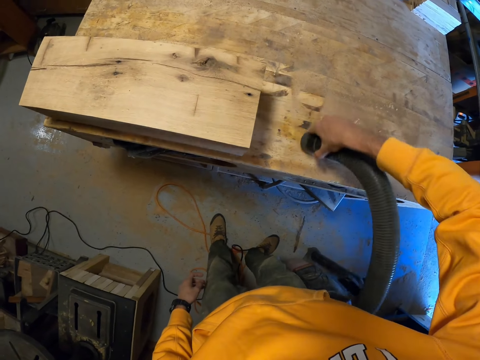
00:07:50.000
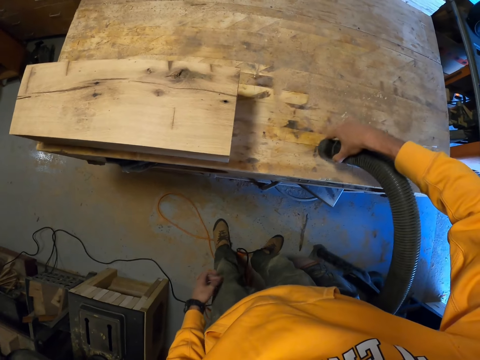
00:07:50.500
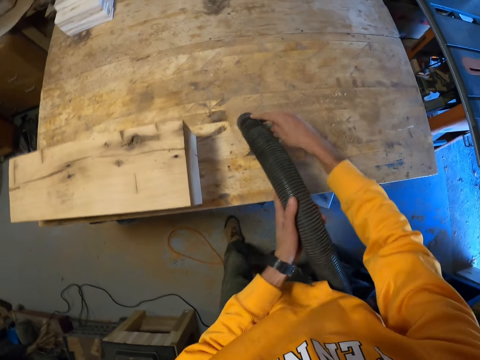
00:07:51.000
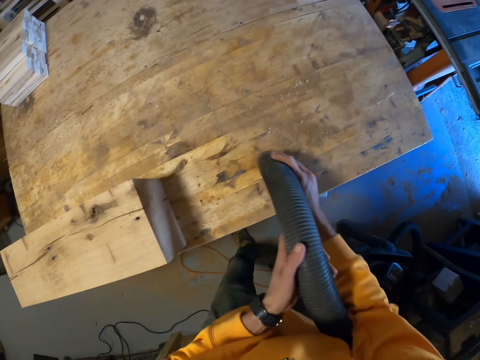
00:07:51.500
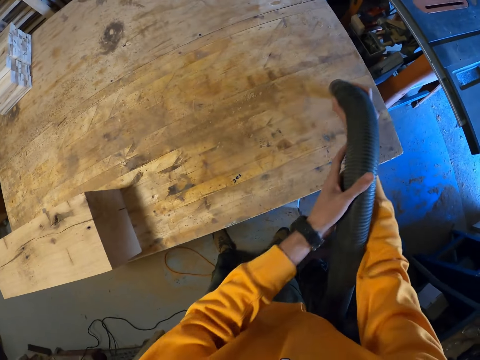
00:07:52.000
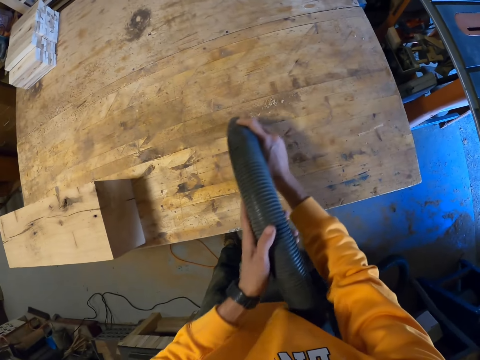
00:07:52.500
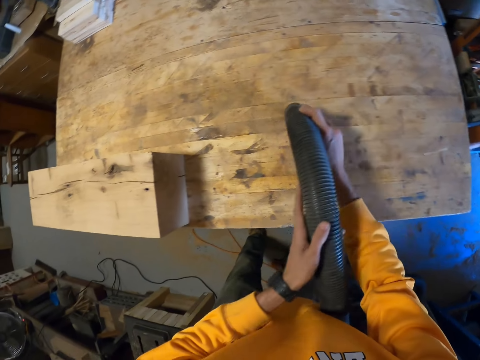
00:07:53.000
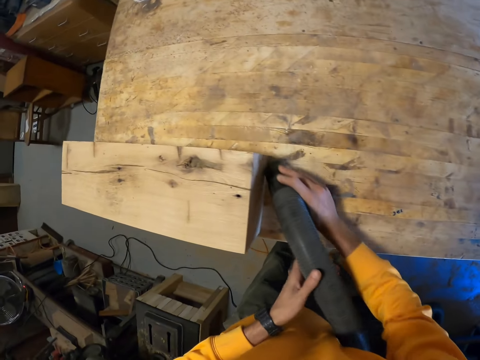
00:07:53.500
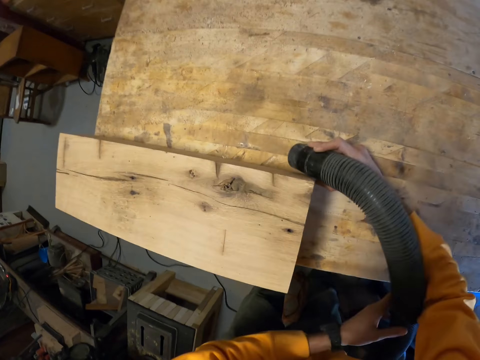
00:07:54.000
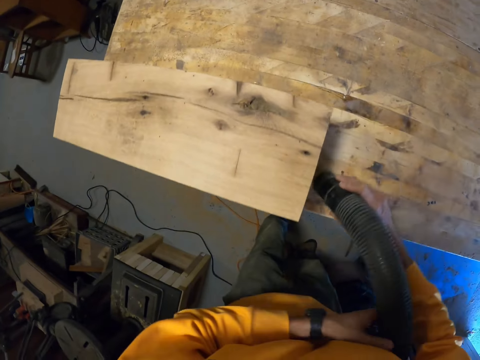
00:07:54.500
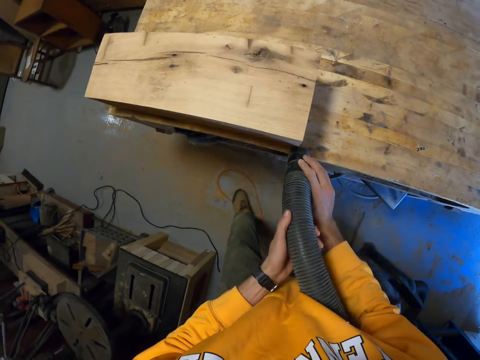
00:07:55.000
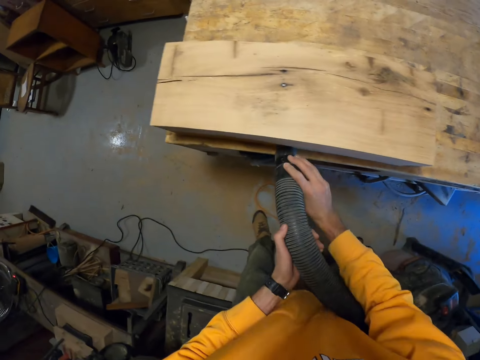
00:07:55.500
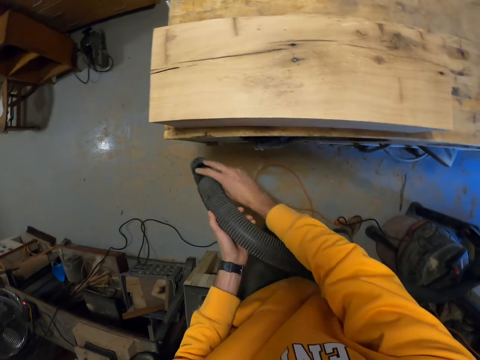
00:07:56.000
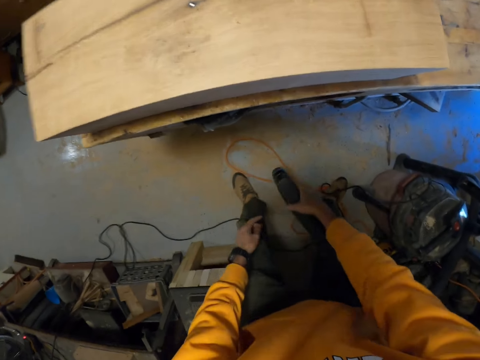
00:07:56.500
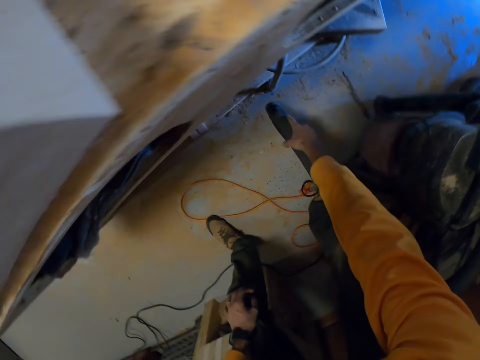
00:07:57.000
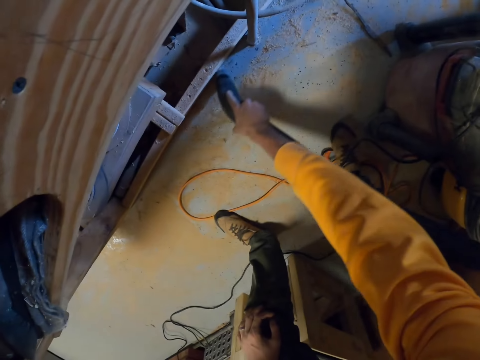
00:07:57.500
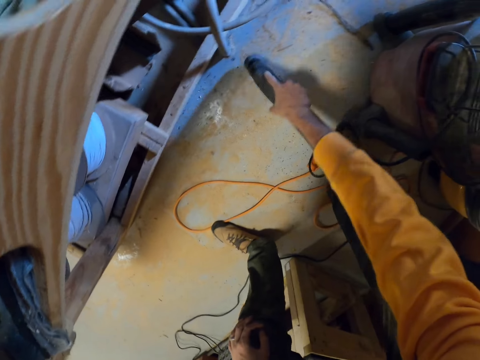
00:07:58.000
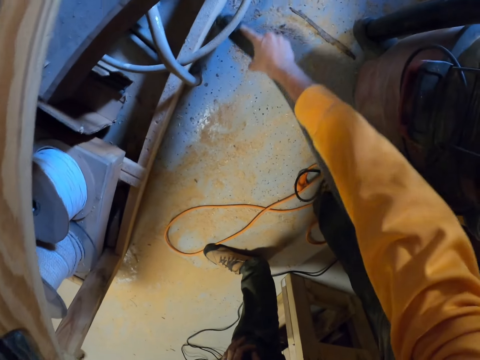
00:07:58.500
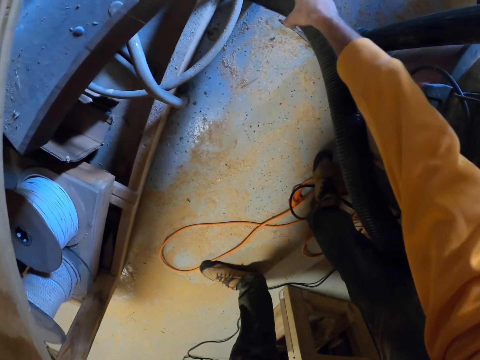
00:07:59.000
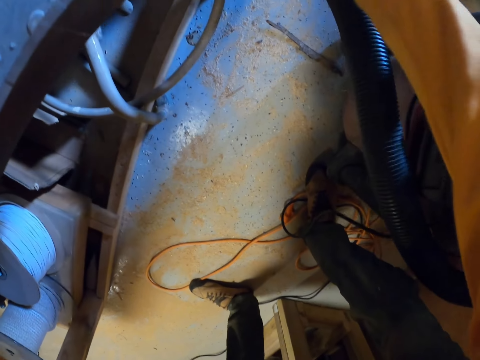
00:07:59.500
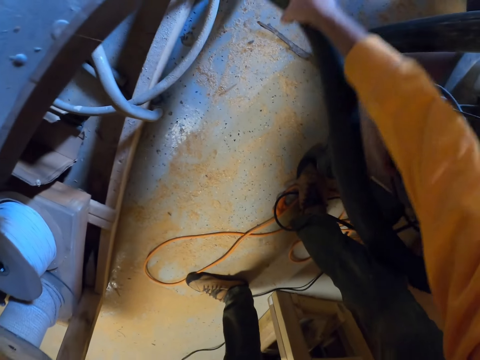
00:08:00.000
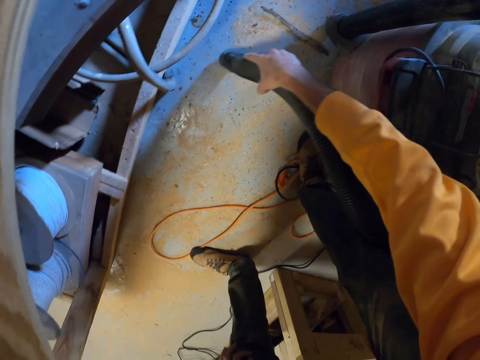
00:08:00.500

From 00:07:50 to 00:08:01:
The camera wearer moves the hose over the floor. They clean the floor with the hose.

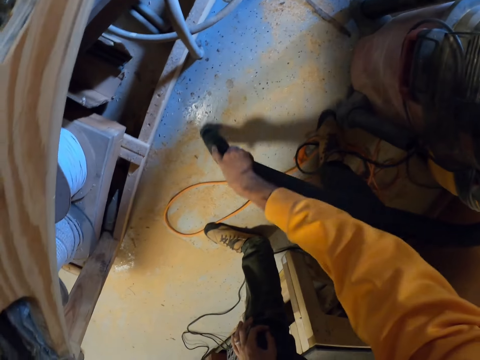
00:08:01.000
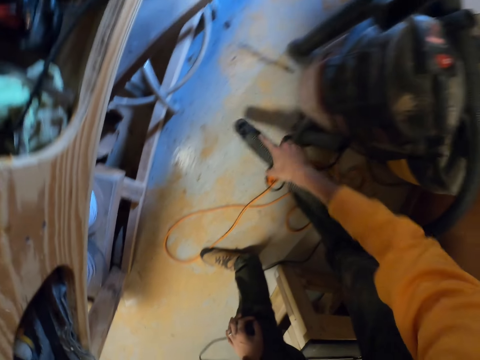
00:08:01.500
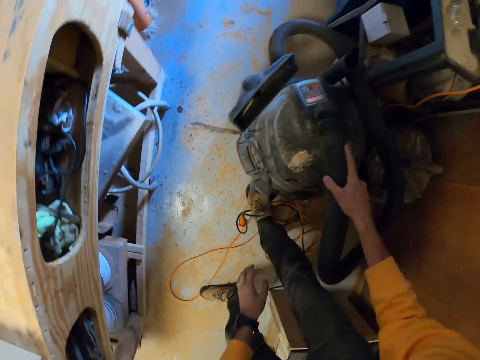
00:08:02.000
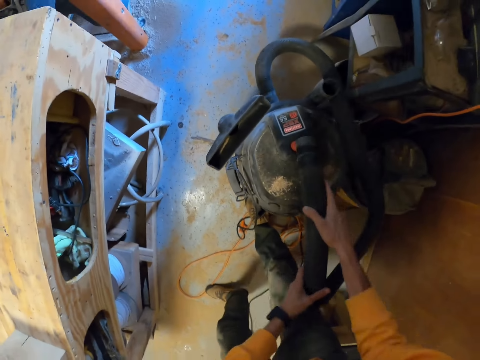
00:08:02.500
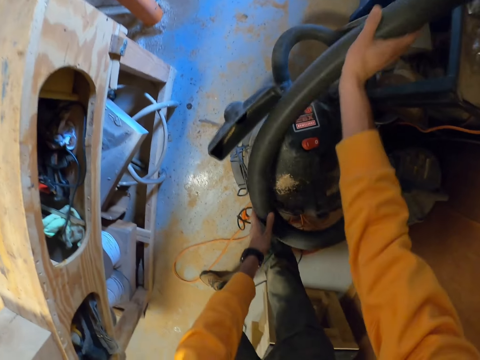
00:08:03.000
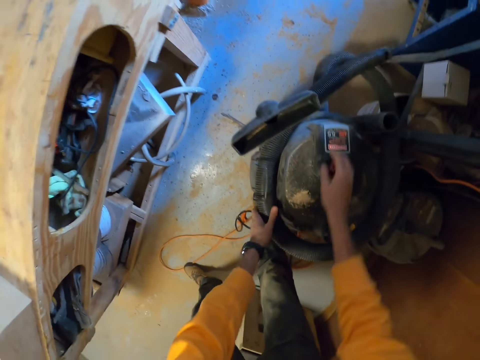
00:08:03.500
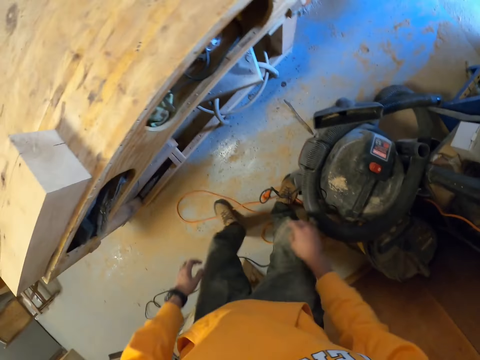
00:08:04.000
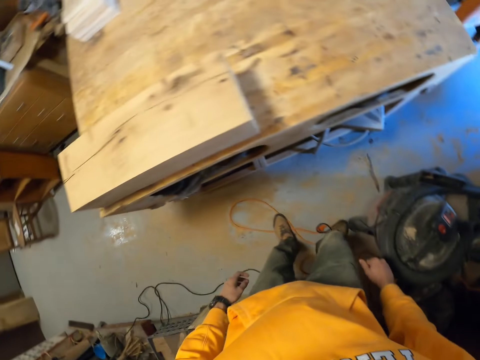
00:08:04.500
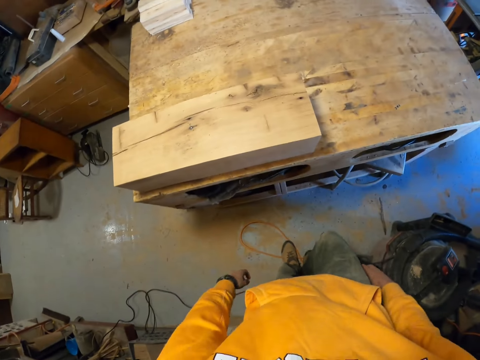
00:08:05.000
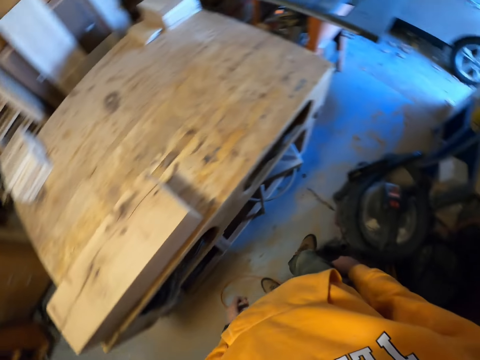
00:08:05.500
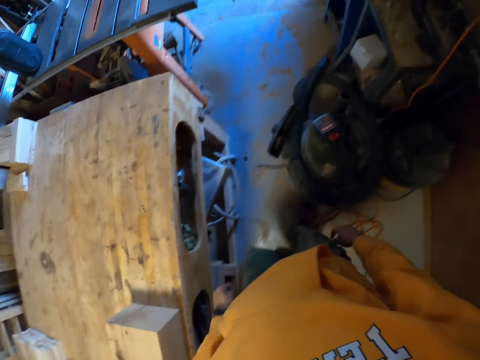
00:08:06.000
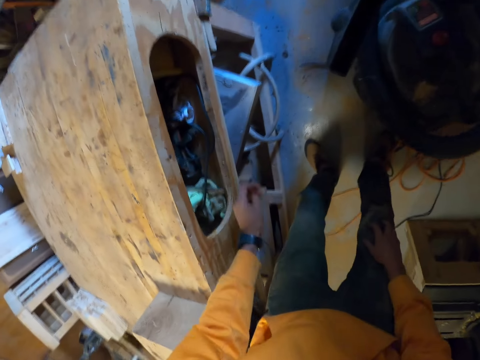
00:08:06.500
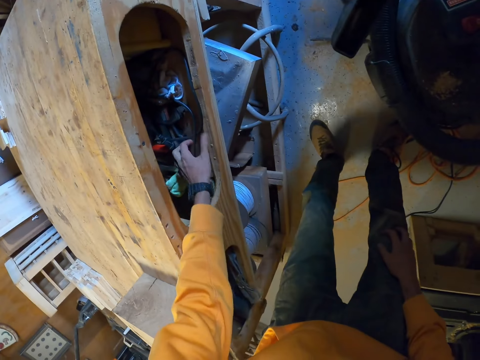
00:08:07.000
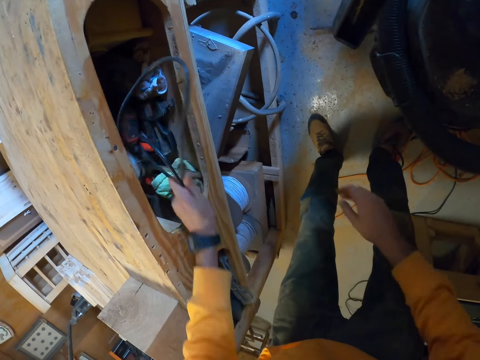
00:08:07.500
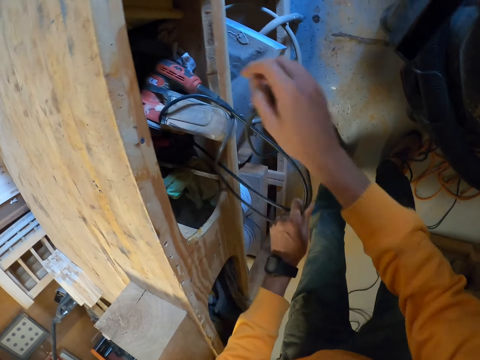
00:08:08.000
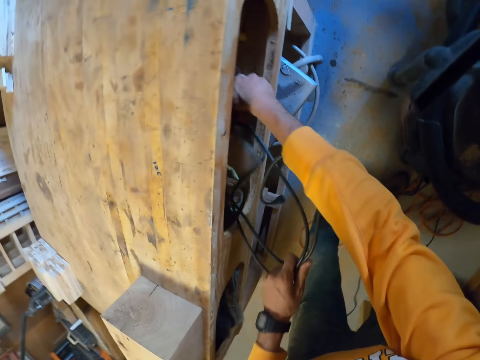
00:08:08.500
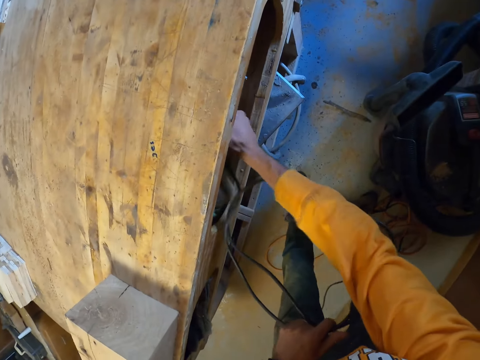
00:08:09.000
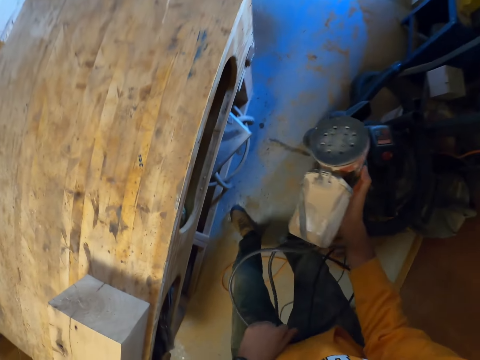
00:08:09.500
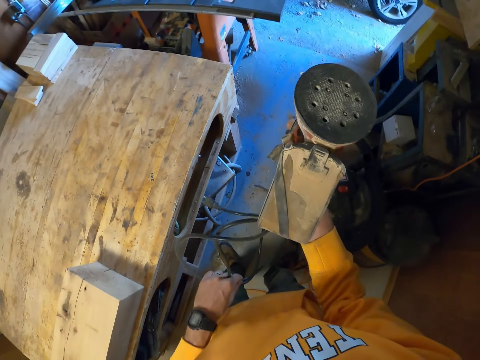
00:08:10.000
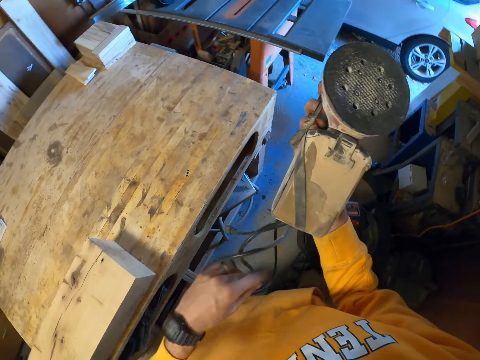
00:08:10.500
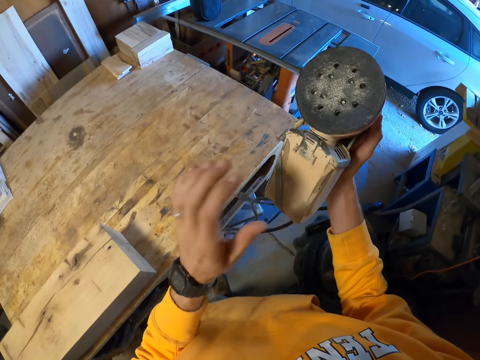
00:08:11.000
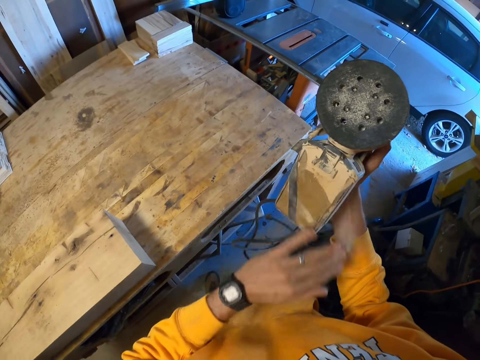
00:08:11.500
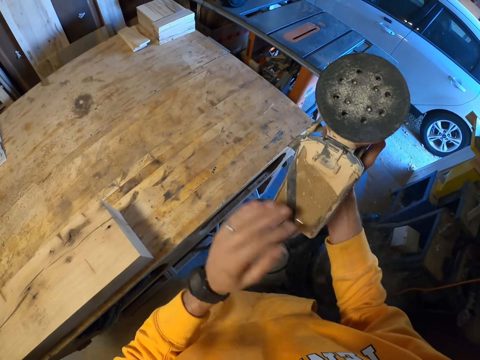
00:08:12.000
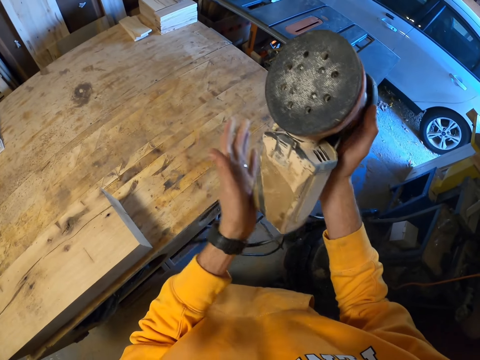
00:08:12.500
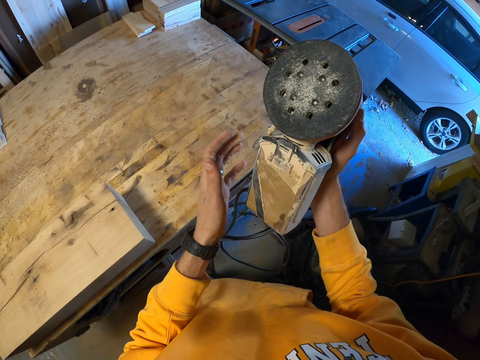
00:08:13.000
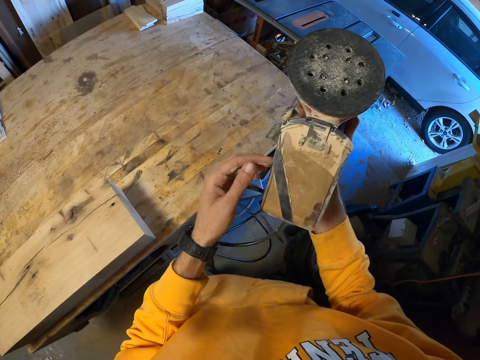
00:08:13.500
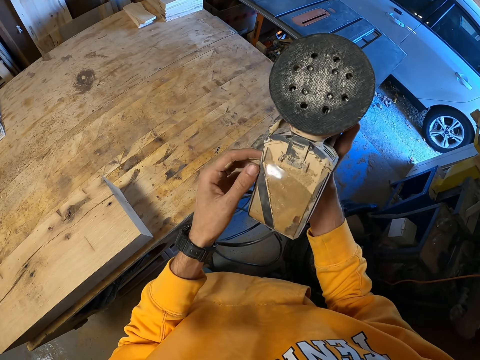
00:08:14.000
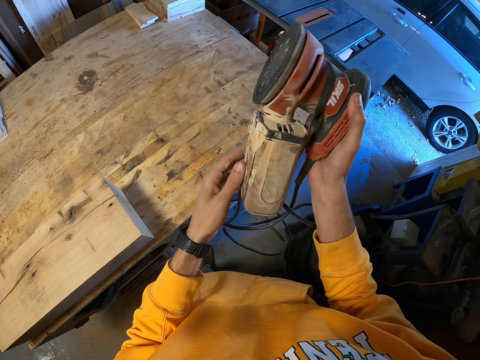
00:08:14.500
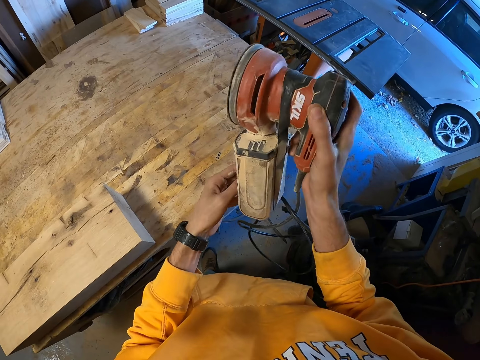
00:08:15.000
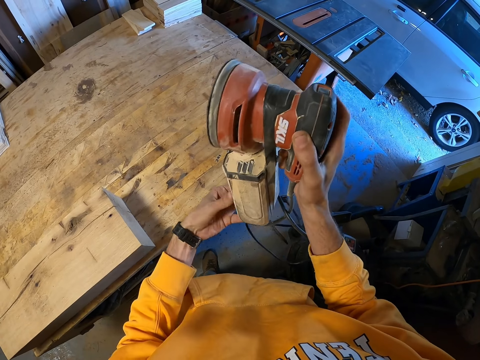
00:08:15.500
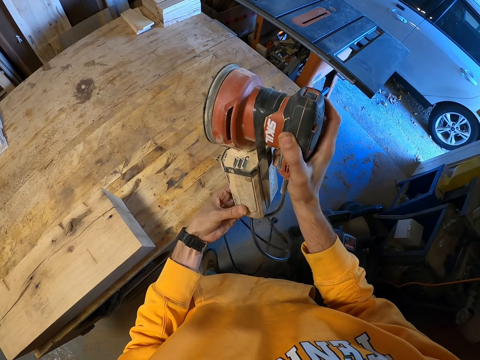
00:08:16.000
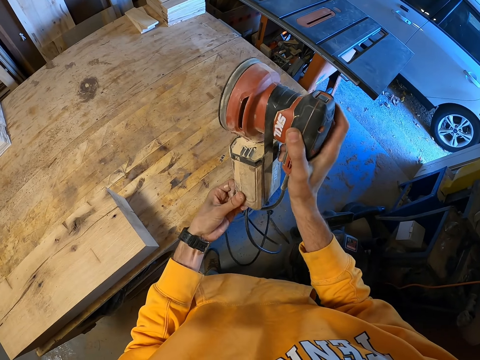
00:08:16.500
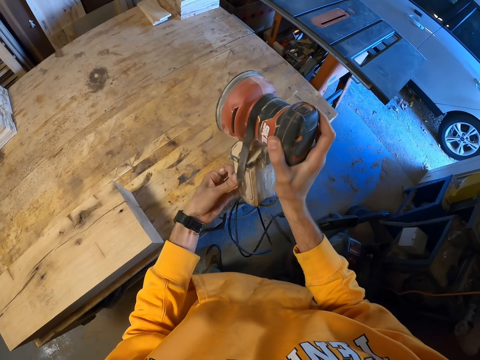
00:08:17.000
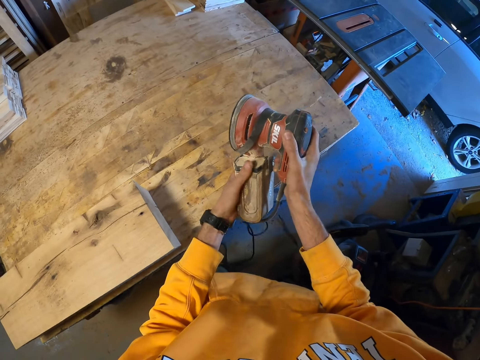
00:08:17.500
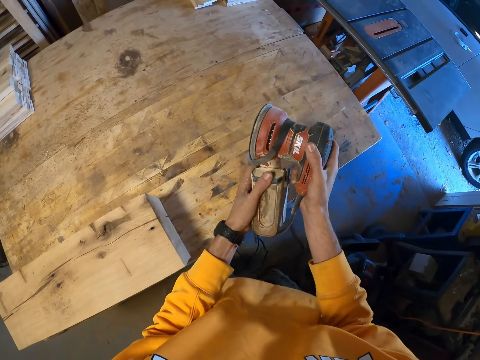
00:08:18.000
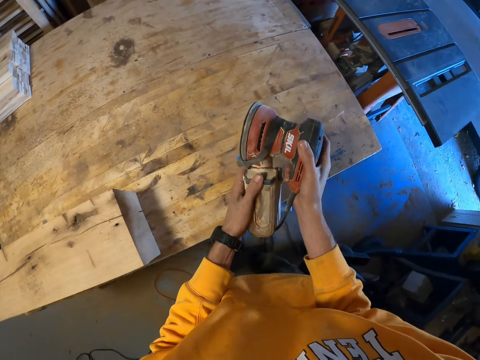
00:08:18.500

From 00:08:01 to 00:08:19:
The camera wearer hits the hose on the cylinder. He places the hose on the cylinder. He moves around the garage. He picks out a sander machine from the workbench. He hits the sander machine with his left hand. He dusts the sander machine with his left hand. He holds the sander. He removes an elastic string. He adjusts the rubber around the sander machine.
